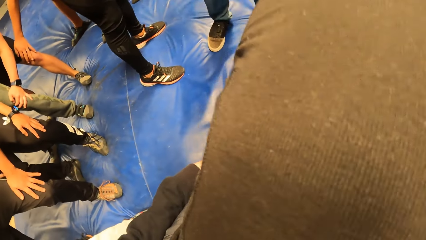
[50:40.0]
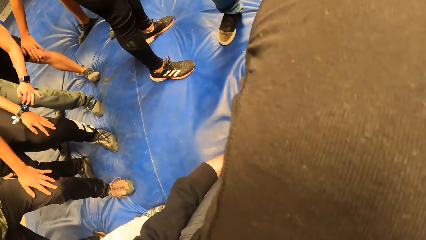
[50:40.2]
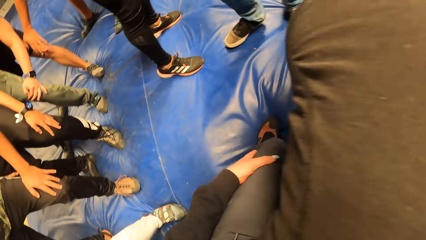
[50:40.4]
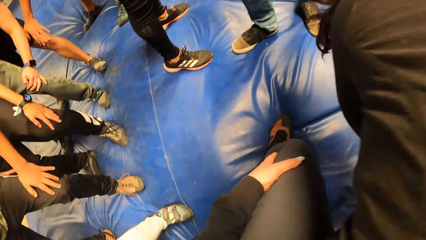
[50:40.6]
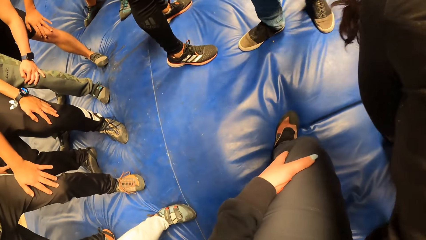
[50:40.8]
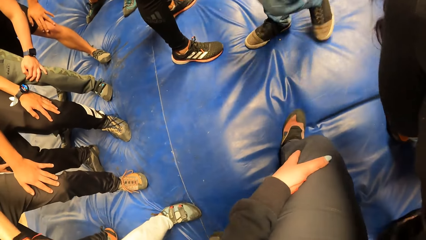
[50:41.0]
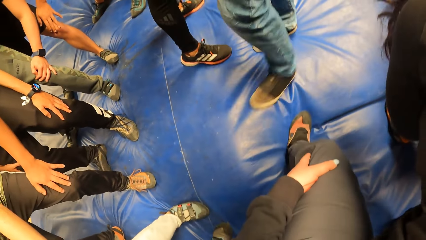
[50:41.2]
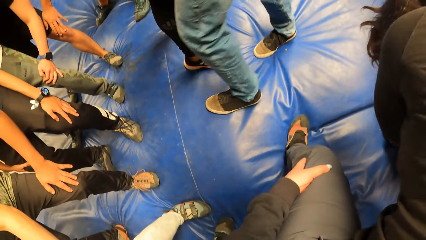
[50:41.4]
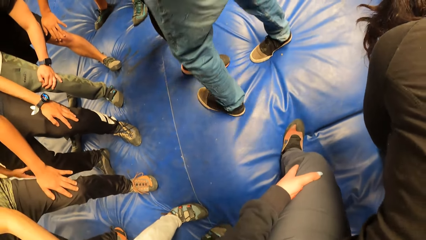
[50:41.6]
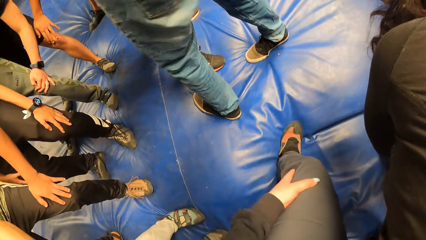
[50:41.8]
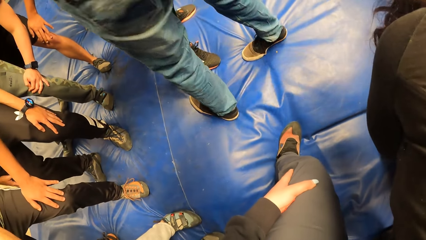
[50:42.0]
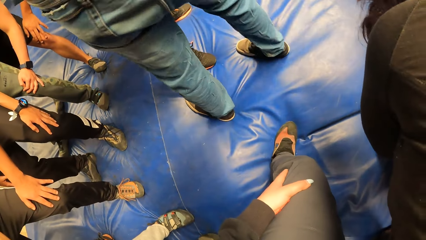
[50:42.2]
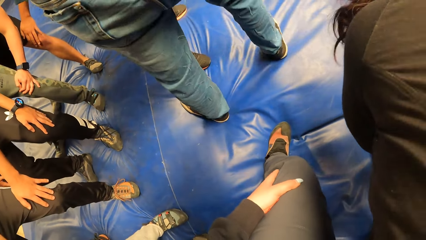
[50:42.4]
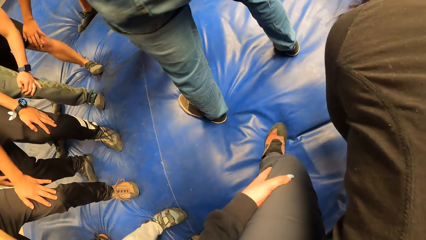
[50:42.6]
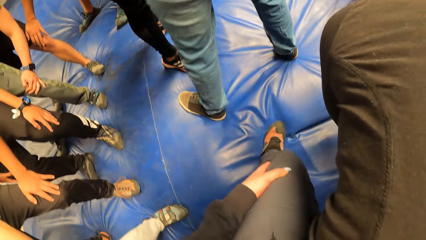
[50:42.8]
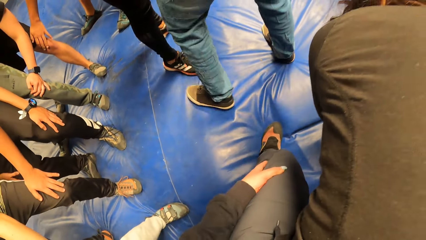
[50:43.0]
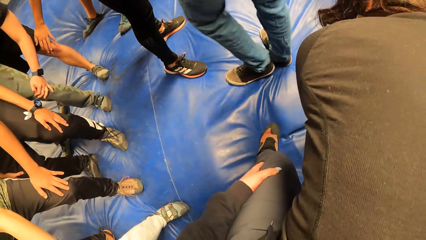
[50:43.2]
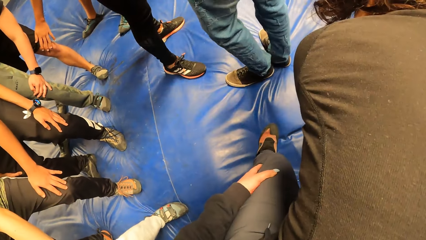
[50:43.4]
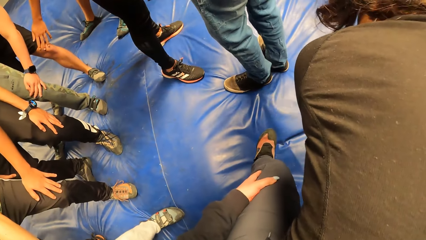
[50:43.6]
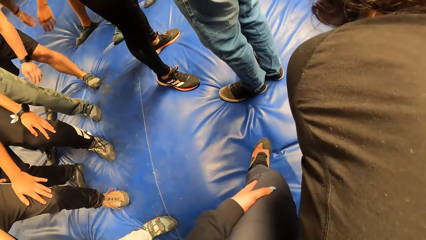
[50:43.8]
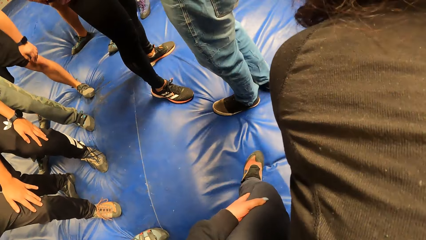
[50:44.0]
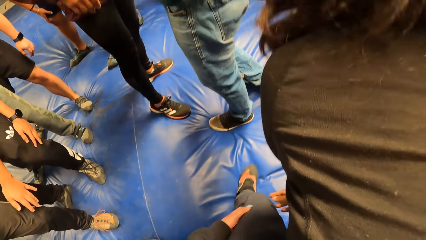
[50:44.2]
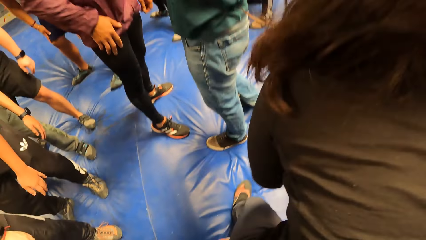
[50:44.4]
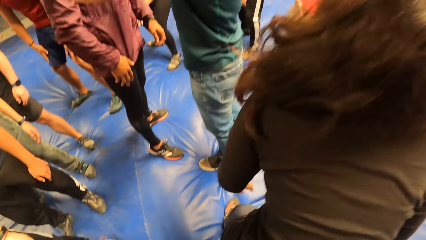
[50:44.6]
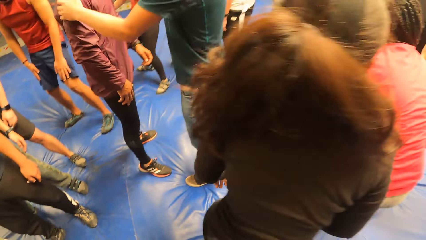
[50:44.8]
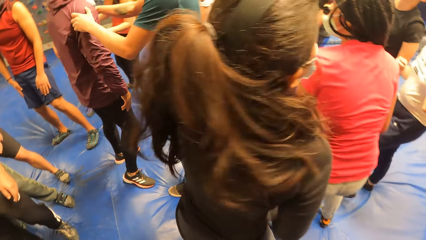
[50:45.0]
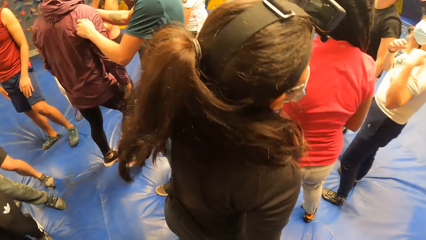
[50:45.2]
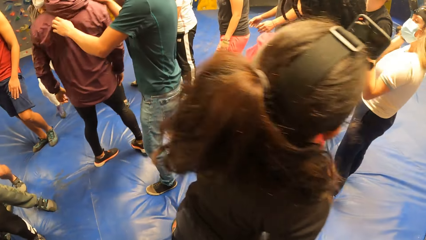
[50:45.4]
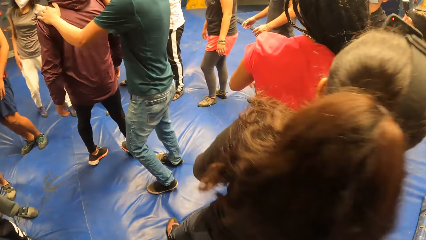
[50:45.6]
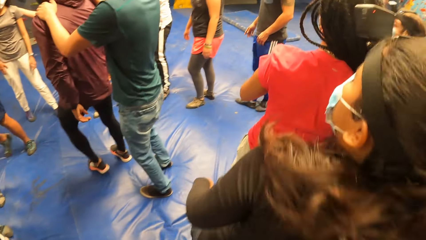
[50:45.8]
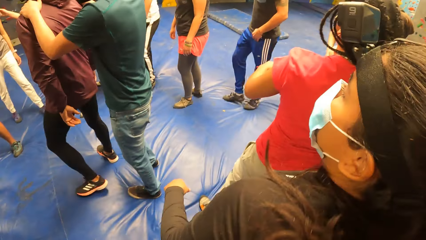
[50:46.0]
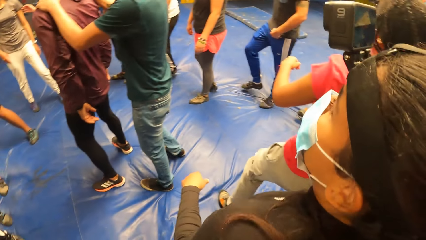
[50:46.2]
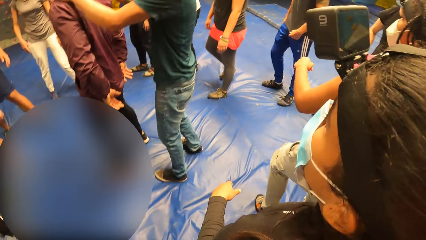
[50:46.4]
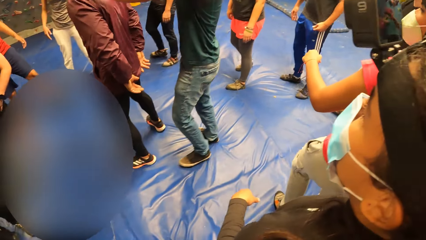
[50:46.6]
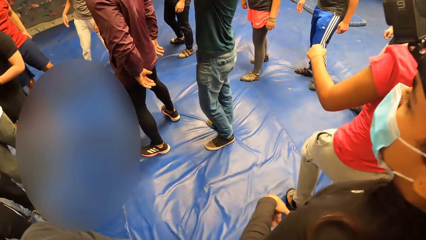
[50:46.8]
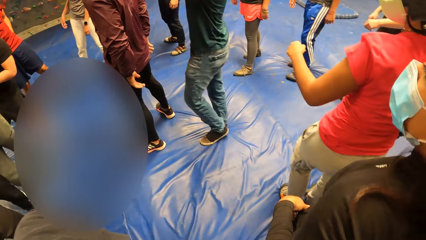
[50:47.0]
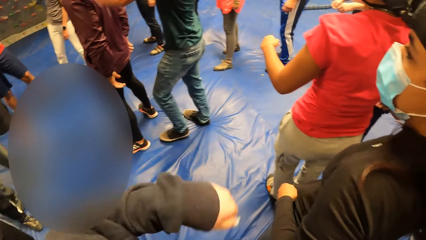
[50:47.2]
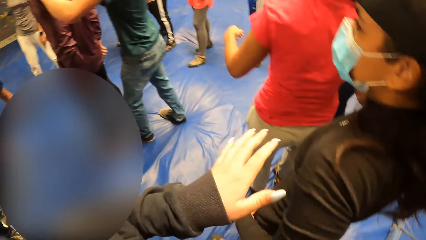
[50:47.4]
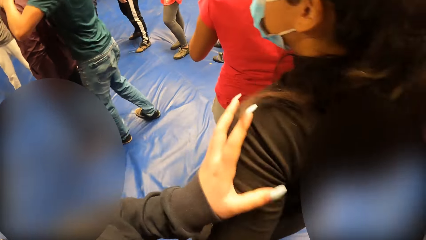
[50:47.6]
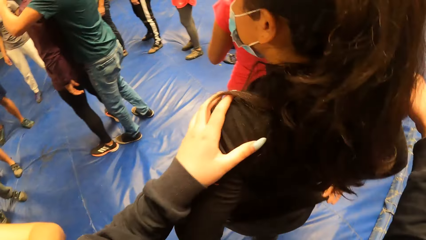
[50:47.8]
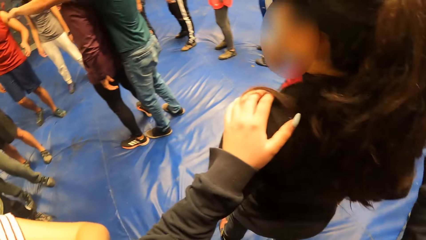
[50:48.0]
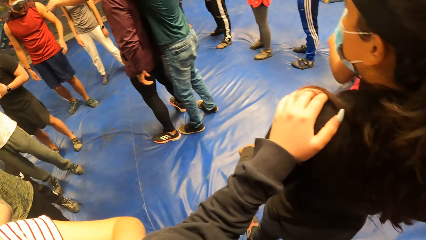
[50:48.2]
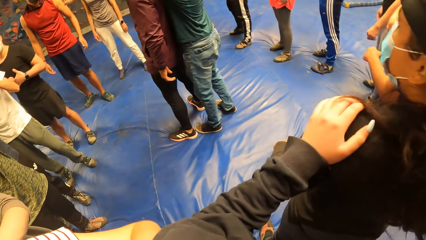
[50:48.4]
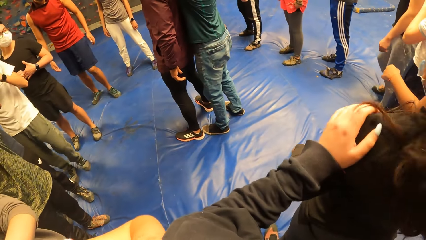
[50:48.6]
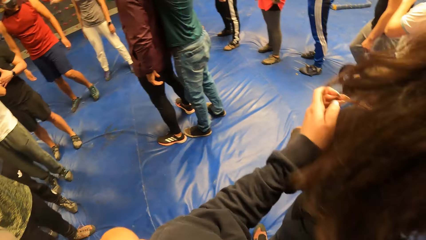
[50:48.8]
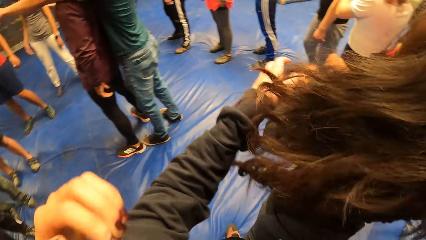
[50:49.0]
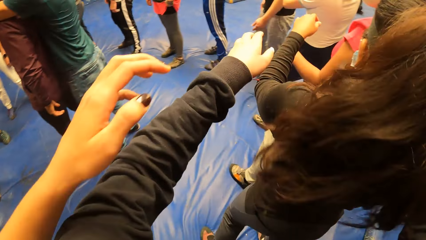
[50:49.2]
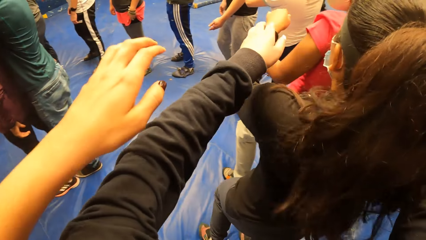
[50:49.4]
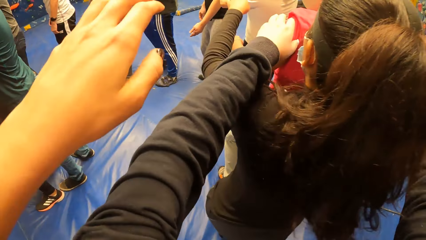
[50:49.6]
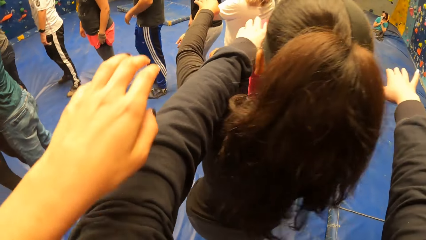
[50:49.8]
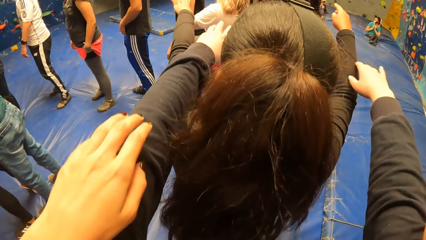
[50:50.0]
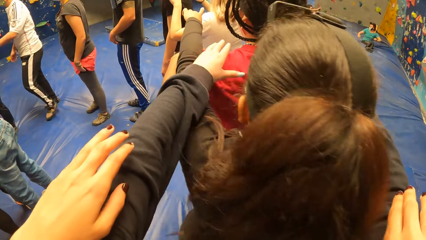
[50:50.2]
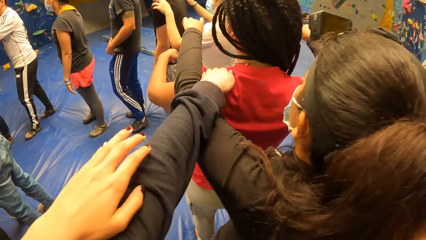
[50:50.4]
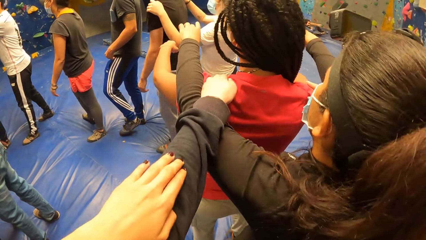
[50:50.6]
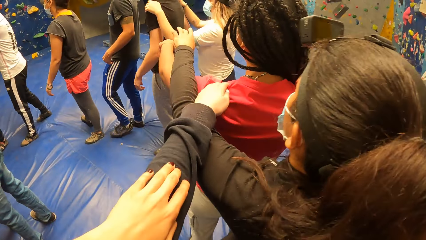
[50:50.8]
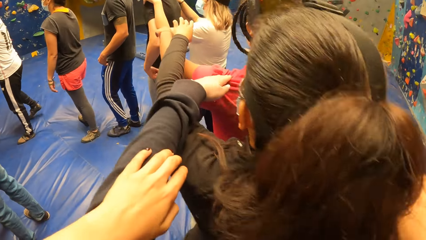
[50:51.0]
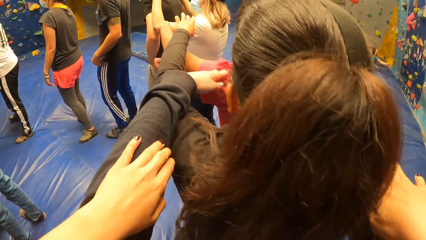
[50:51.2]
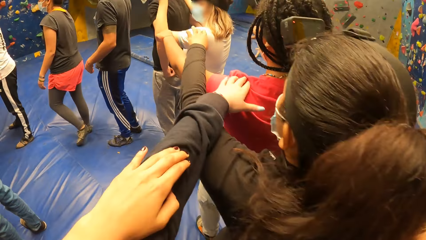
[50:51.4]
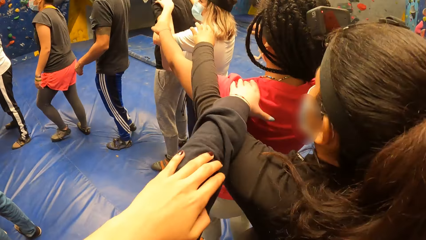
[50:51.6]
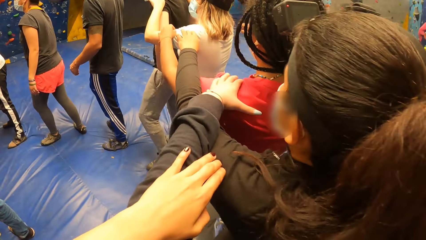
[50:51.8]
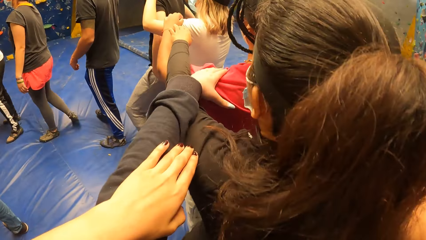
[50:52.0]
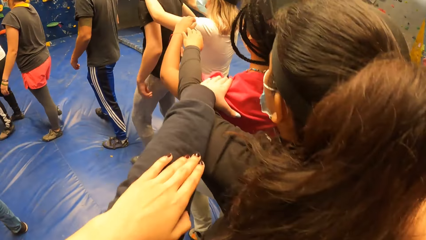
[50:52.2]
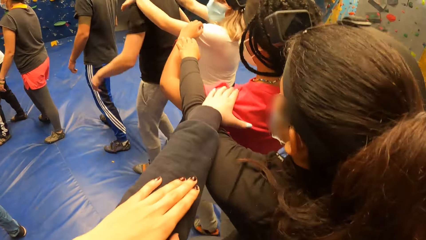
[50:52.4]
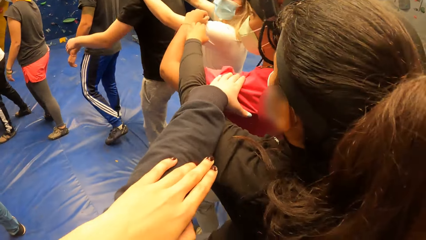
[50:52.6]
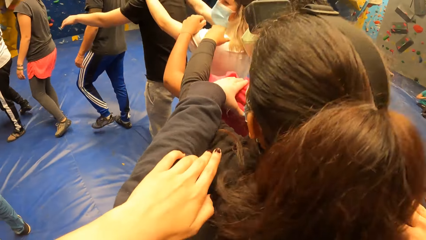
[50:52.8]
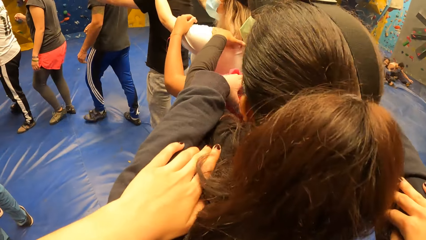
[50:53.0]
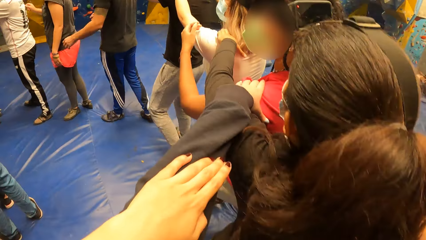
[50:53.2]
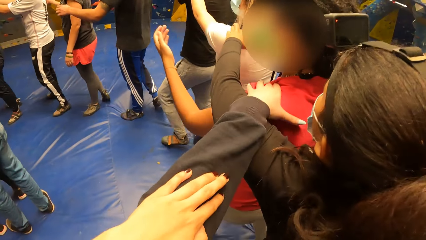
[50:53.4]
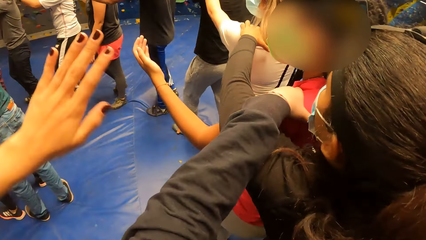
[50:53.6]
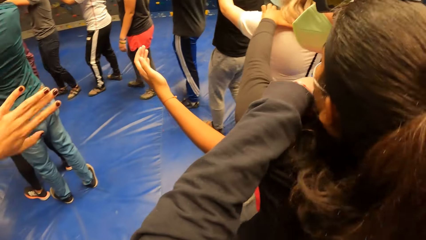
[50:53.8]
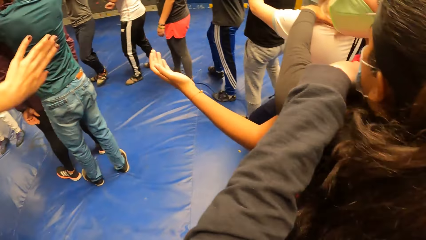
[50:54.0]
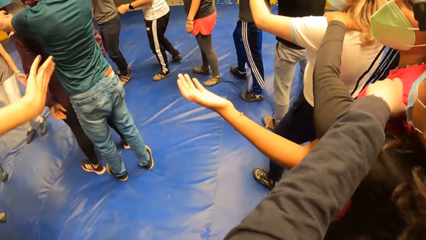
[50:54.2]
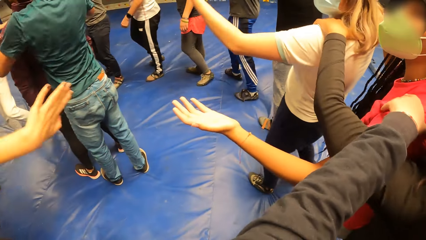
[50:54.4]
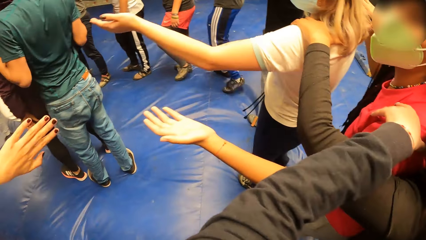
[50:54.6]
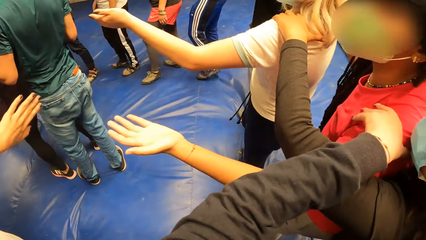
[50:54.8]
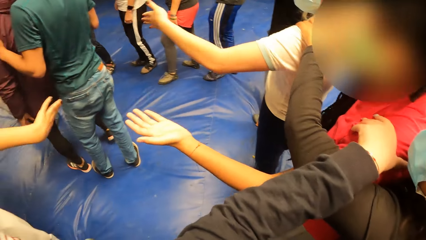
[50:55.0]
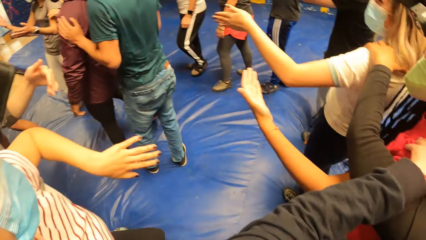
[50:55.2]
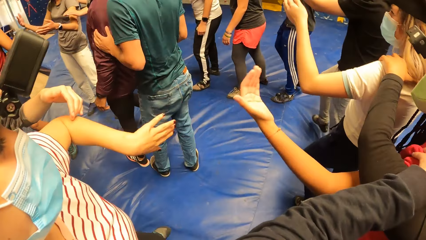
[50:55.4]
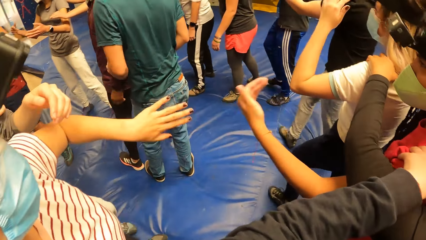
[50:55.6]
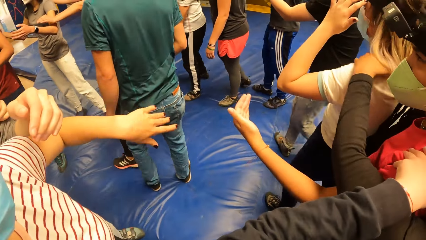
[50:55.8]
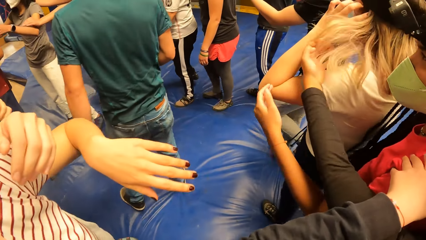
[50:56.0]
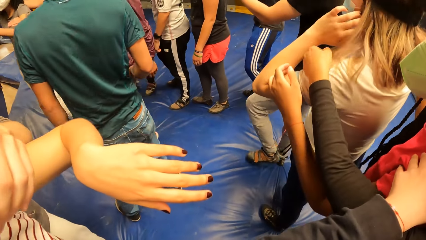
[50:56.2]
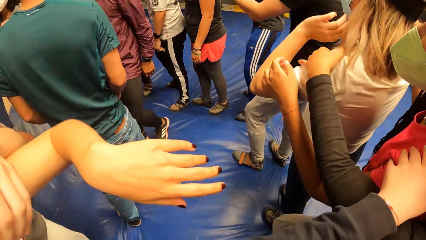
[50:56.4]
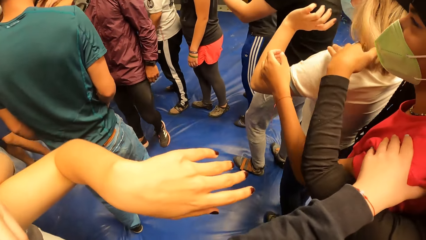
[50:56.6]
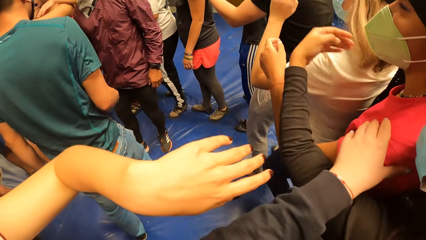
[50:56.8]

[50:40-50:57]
The camera wearer looks around. They move their hand. They touch the lady. They move around.
